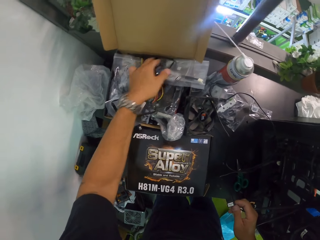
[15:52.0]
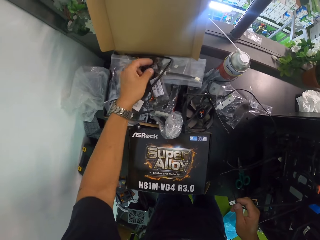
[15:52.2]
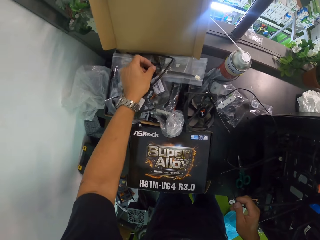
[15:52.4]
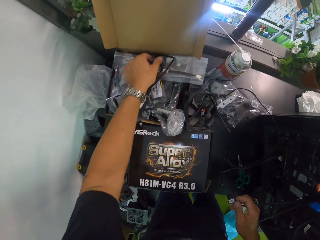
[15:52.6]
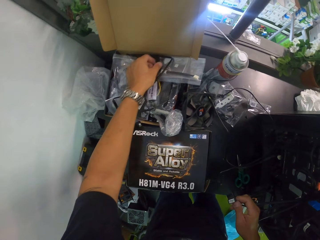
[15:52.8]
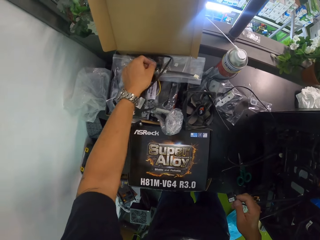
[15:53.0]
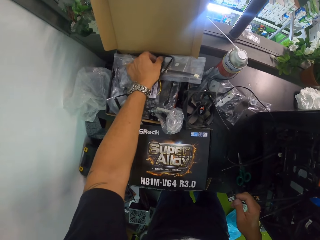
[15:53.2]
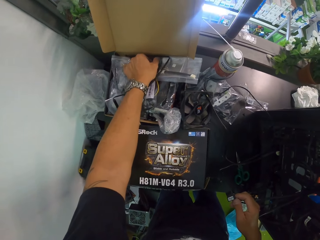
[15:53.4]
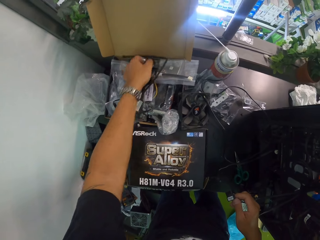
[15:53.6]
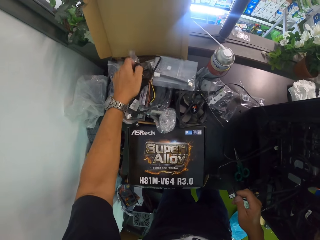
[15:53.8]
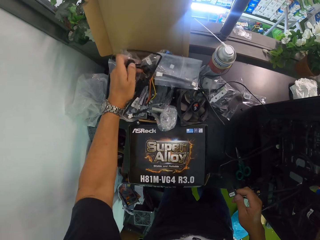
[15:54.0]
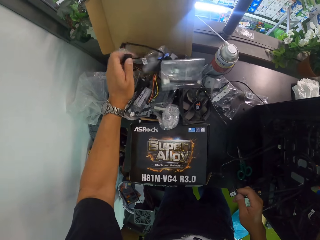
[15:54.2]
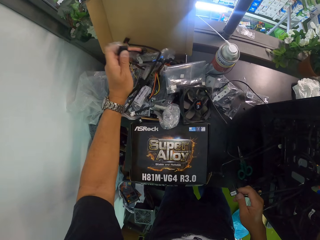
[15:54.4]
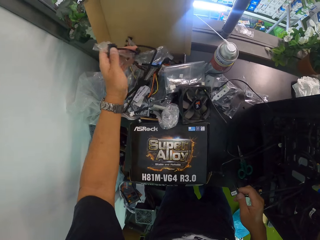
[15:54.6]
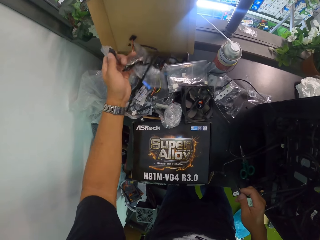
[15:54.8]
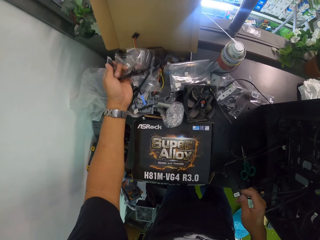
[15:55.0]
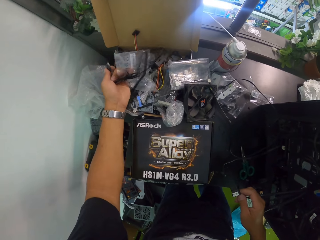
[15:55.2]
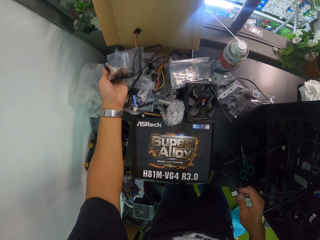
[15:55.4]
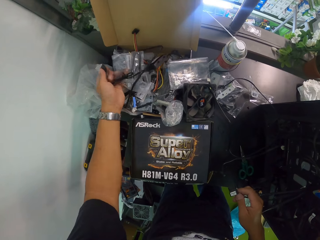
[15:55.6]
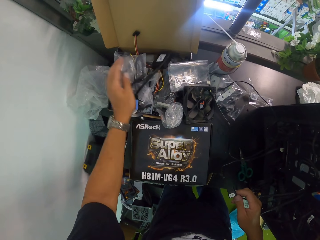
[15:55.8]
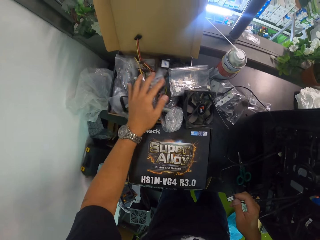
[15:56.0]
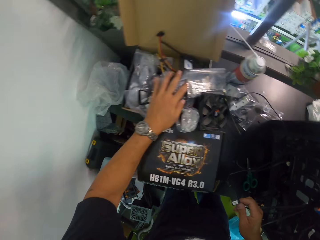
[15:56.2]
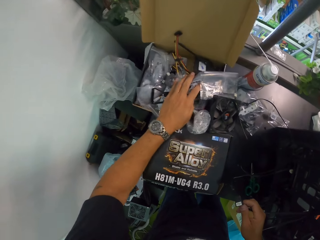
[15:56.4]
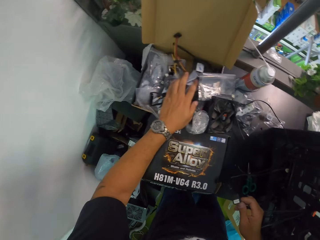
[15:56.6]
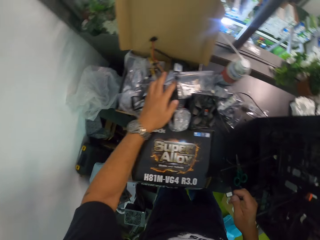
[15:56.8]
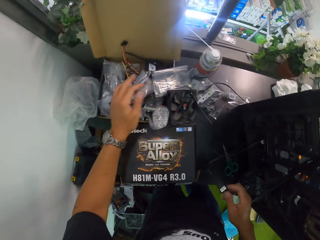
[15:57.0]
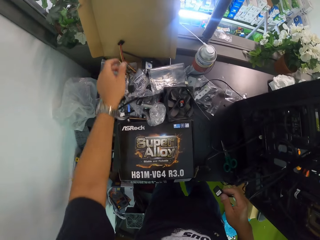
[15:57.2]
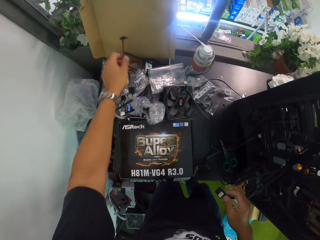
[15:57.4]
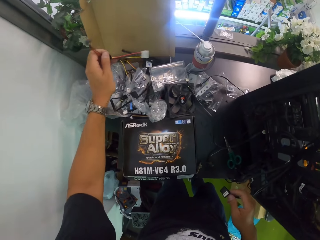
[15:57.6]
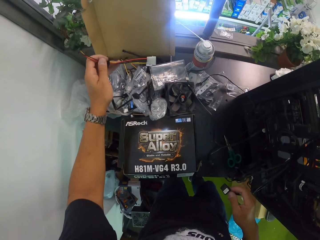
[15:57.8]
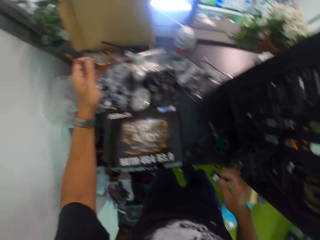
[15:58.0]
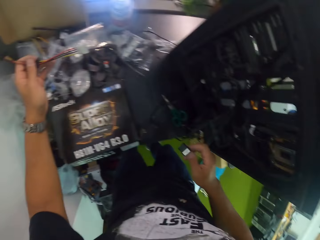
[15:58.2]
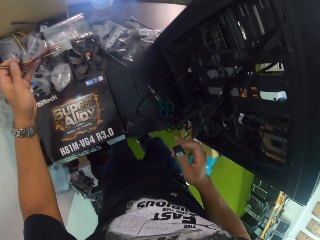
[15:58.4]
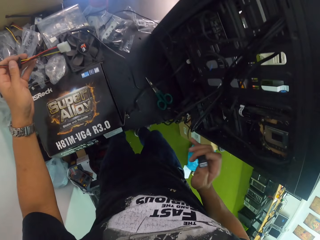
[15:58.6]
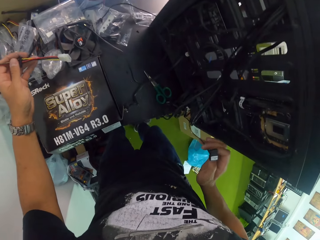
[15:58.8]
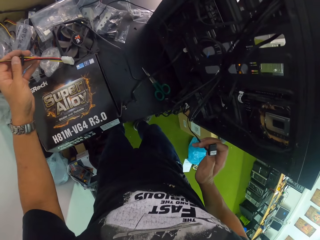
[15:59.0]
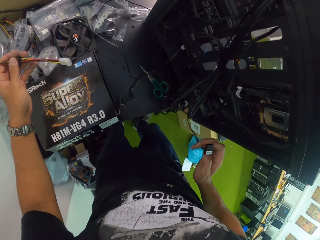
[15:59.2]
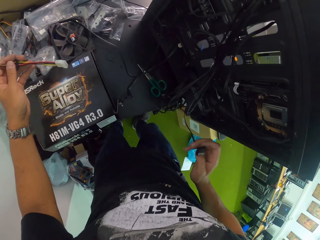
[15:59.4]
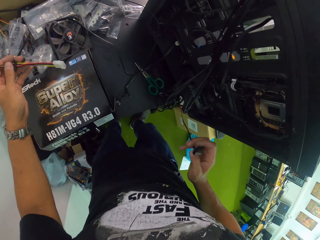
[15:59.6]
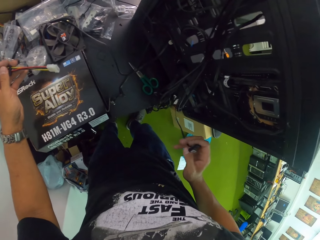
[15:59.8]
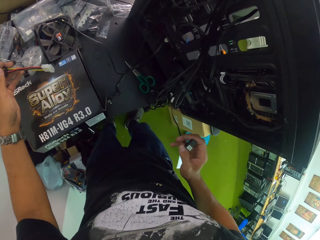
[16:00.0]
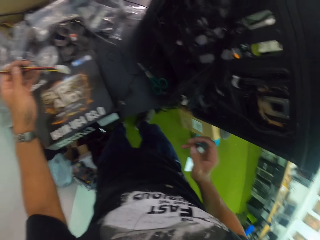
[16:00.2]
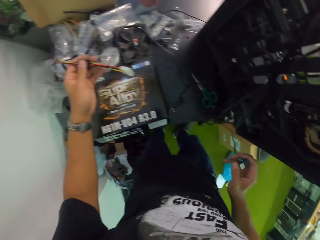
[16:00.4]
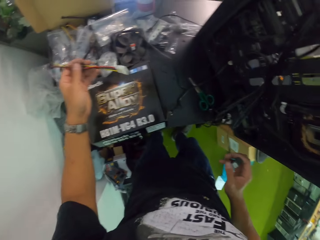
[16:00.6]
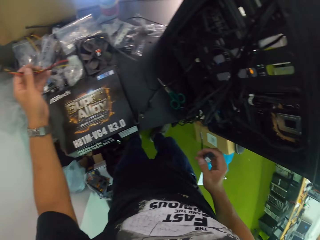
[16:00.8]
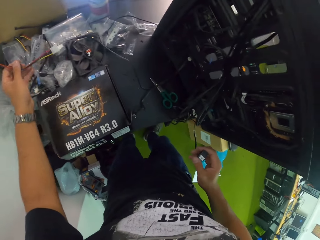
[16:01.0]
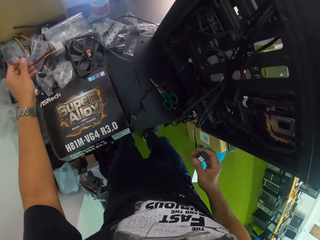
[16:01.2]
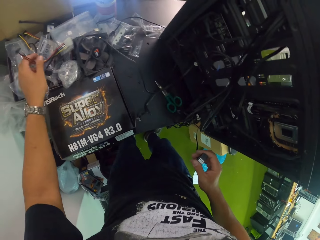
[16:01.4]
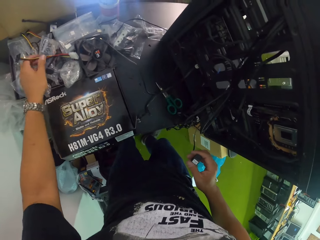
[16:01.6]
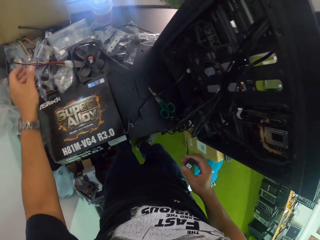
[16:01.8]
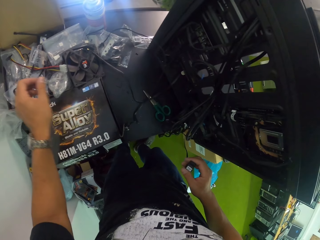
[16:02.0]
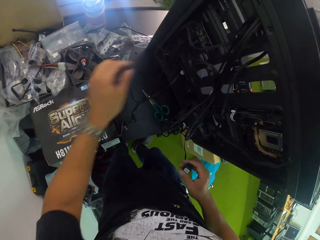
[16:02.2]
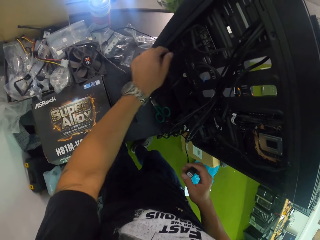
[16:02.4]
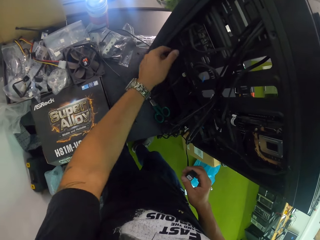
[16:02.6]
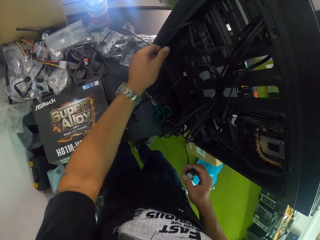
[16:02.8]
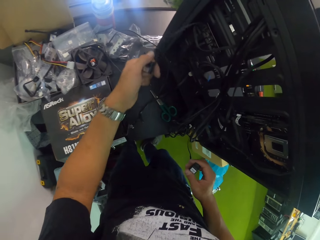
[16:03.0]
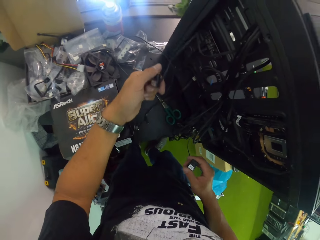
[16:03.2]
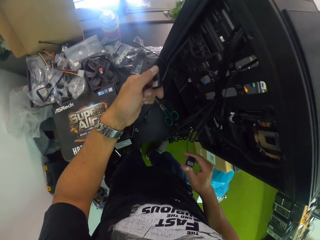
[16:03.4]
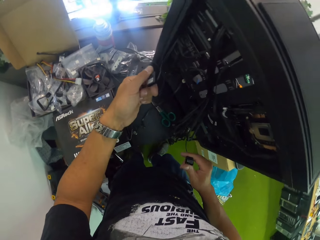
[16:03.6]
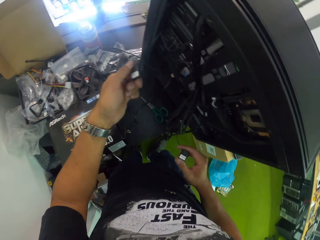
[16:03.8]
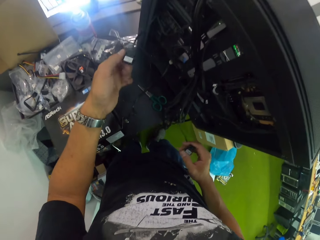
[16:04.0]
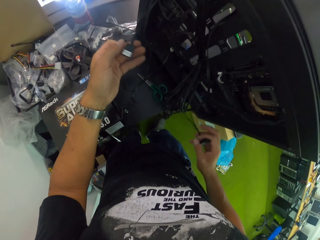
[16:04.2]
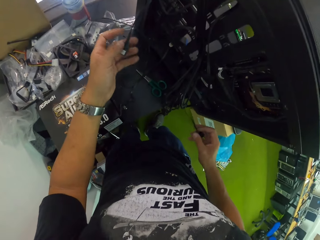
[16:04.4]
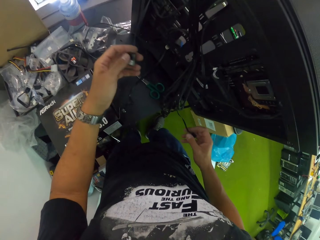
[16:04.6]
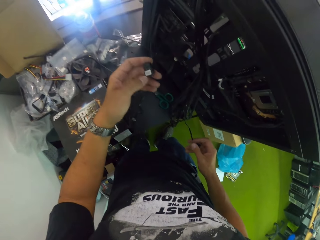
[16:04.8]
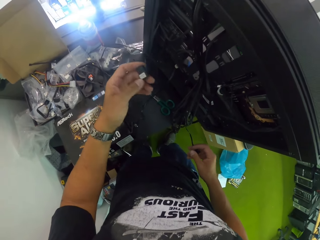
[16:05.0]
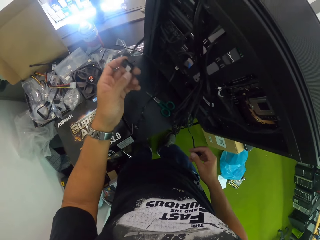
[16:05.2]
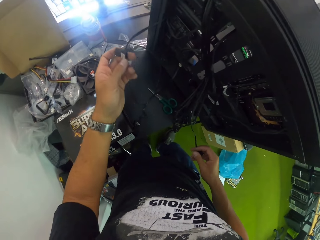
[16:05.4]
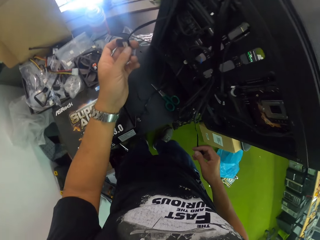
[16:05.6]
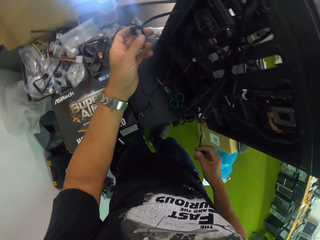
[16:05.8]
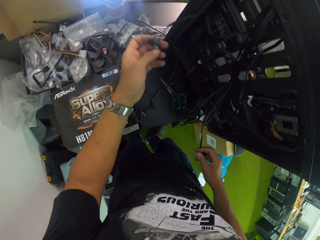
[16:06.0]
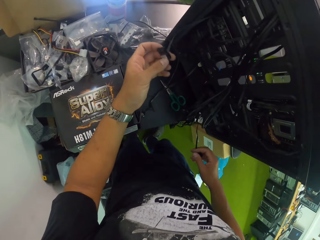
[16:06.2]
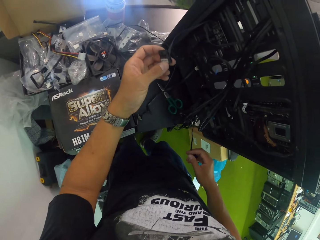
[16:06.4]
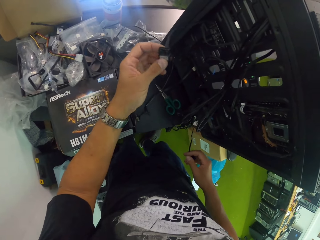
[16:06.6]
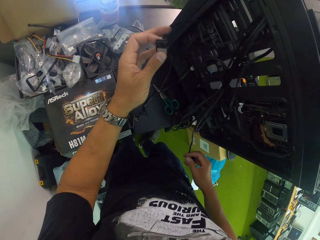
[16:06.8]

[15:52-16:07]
The camera wearer picks a wire cable from the pack with his left hand. He drops the cable in the pack with his left hand. He picks one of the cables with his left hand.

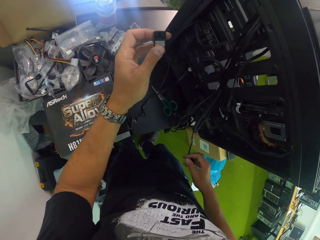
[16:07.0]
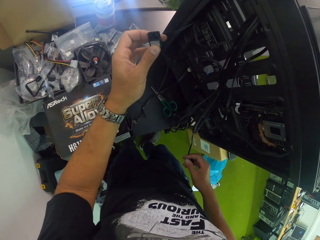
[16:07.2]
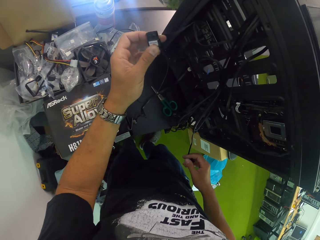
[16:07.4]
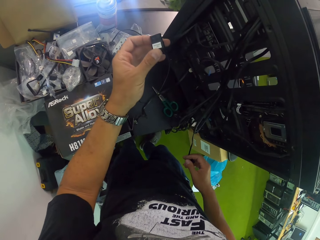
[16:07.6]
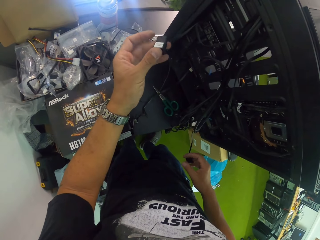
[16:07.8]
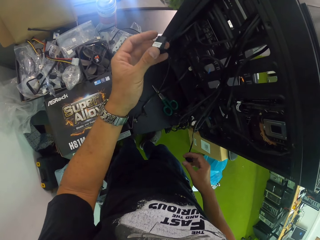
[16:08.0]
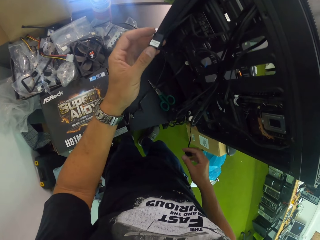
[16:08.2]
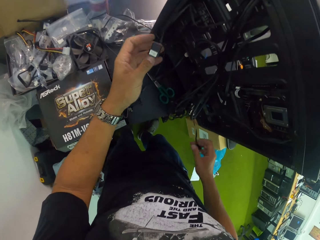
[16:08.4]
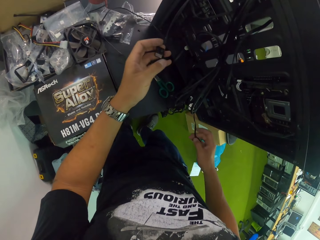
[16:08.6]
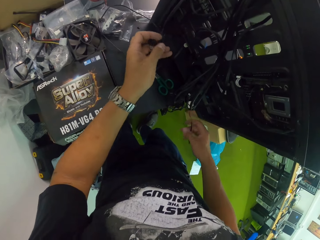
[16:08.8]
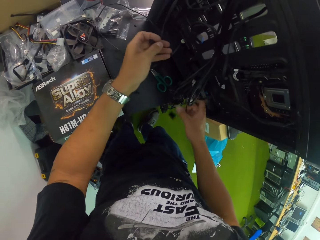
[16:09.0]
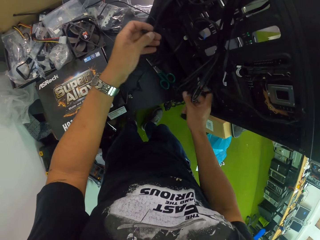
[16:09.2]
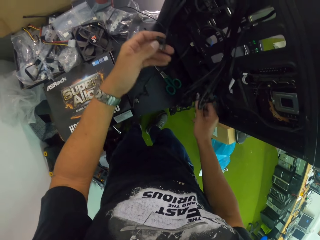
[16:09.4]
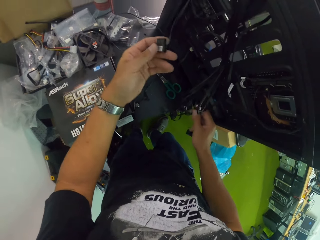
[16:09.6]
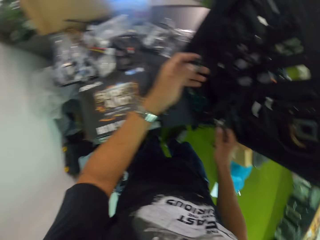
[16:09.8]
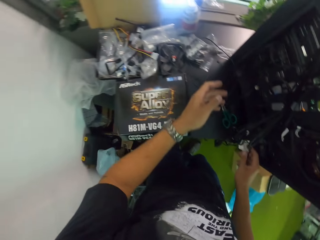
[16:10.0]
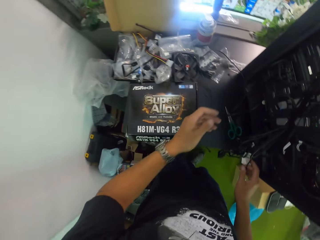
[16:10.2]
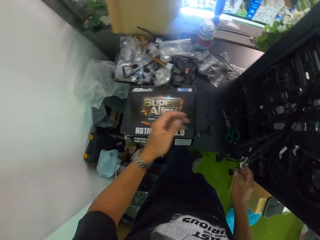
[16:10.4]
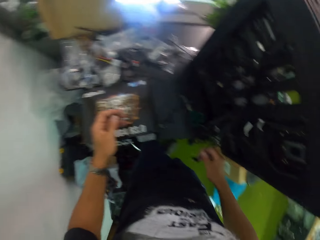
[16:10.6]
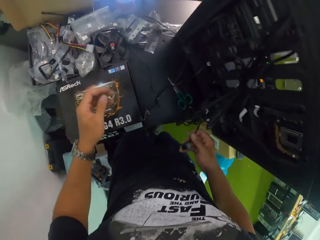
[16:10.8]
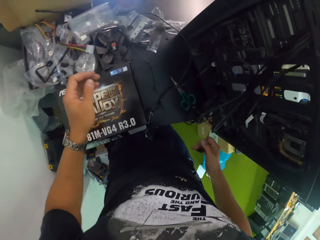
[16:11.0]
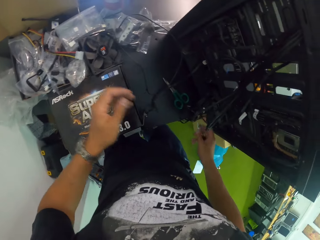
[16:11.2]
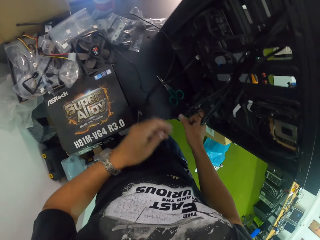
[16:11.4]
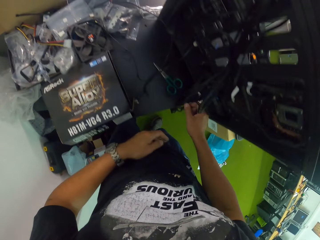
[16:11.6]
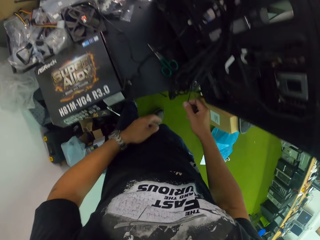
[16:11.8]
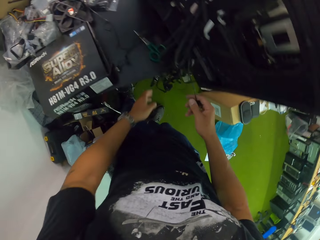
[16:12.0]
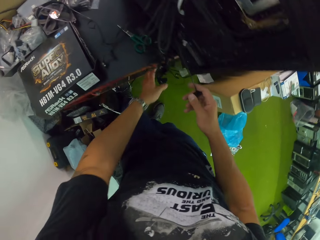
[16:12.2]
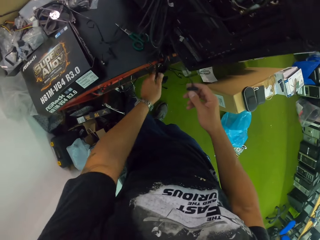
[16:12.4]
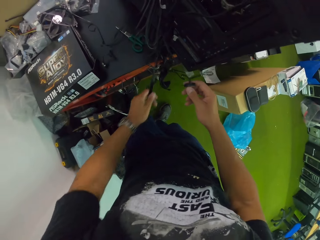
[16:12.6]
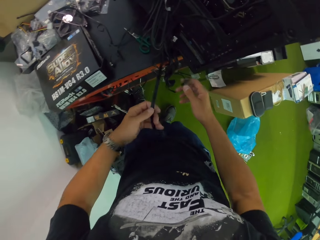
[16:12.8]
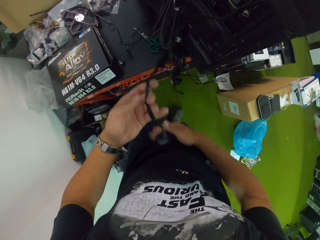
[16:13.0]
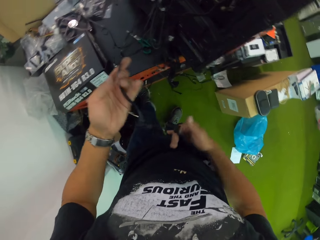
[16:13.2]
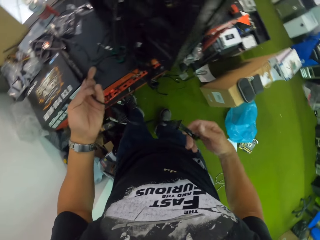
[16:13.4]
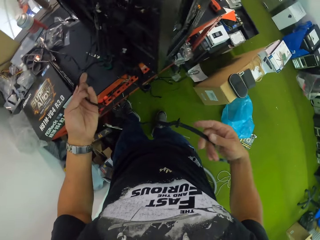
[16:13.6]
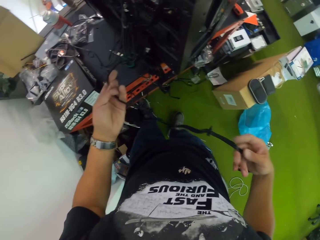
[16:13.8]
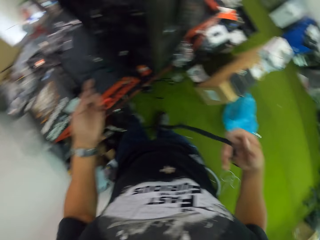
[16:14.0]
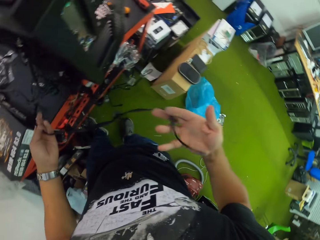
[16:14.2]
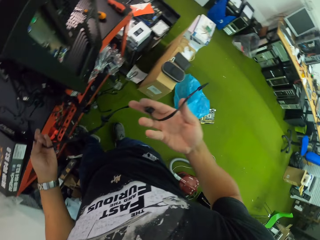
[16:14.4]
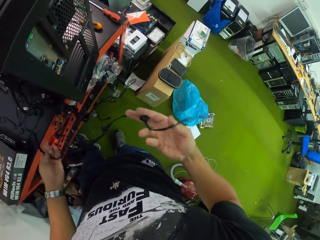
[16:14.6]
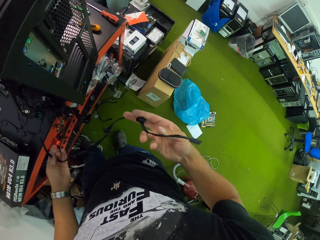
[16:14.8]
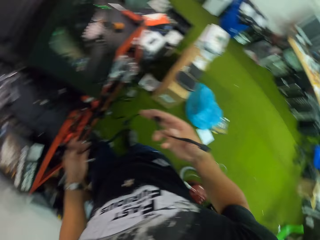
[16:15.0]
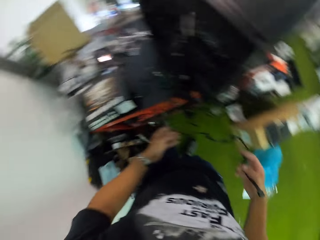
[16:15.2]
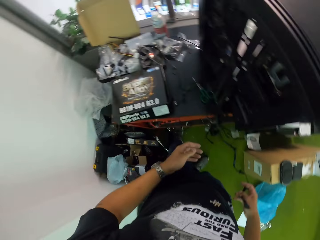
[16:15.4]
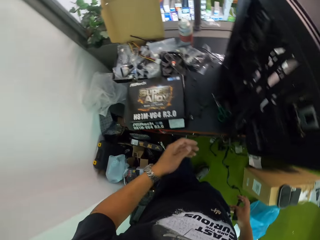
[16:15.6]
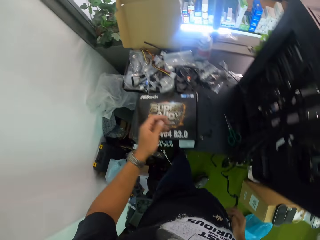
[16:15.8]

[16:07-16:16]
The camera wearer drops the cable wire with his left hand. He picks one of the cable wires with his left hand. He stretches the cable.
